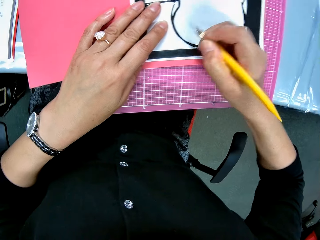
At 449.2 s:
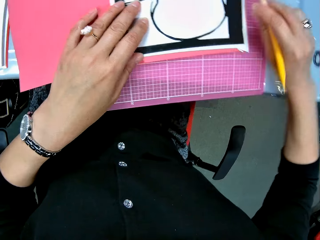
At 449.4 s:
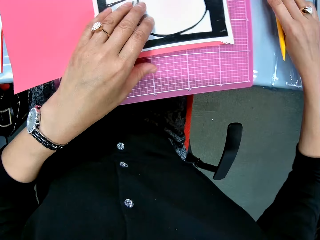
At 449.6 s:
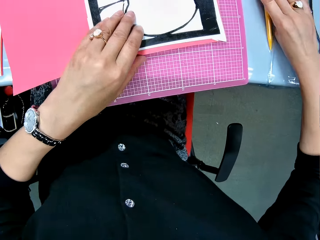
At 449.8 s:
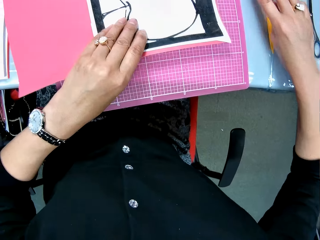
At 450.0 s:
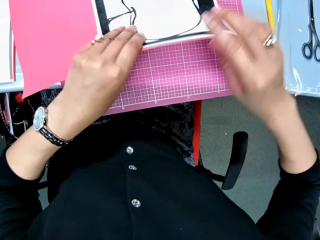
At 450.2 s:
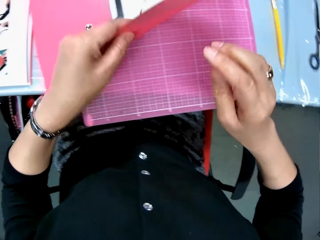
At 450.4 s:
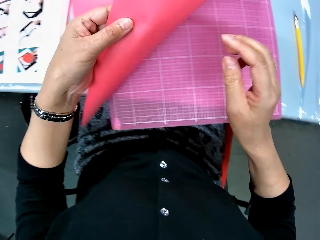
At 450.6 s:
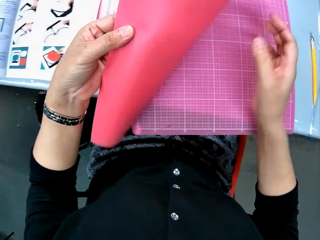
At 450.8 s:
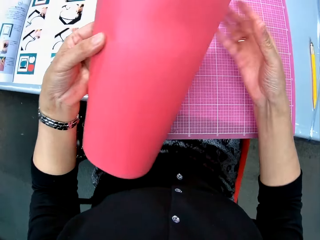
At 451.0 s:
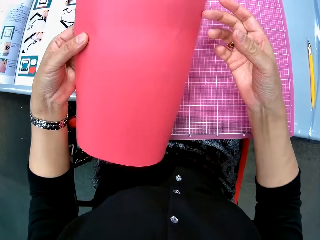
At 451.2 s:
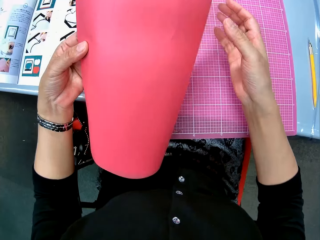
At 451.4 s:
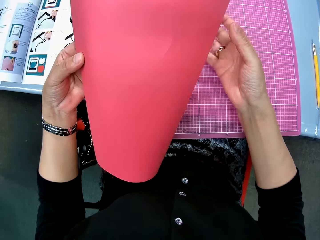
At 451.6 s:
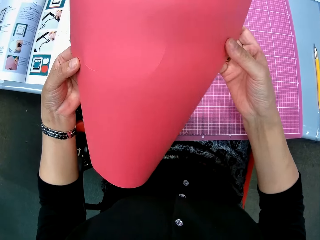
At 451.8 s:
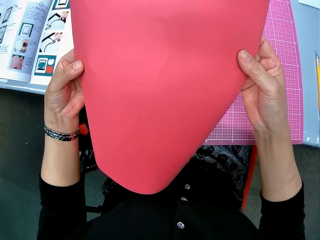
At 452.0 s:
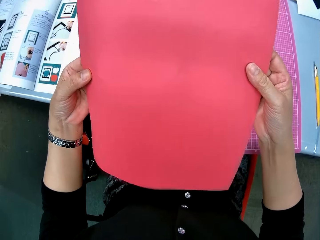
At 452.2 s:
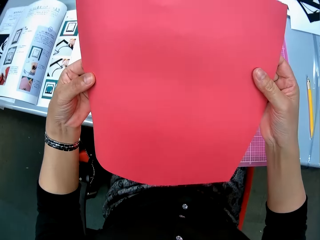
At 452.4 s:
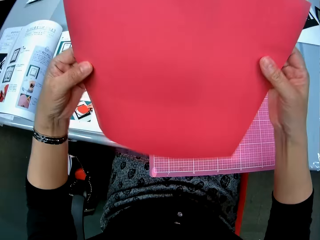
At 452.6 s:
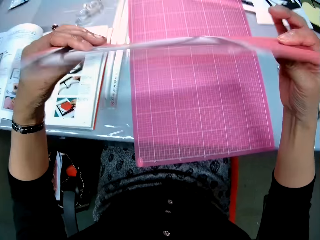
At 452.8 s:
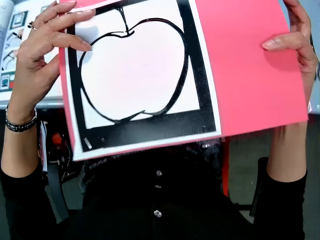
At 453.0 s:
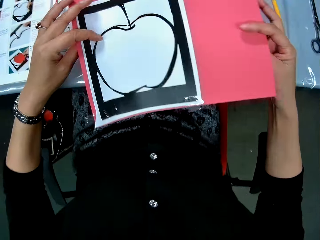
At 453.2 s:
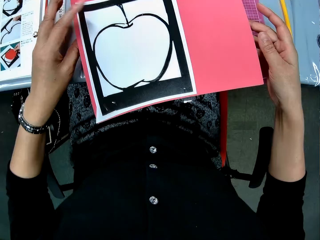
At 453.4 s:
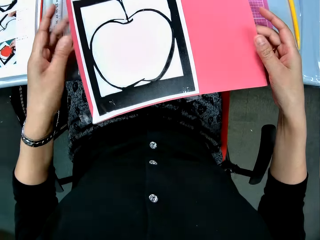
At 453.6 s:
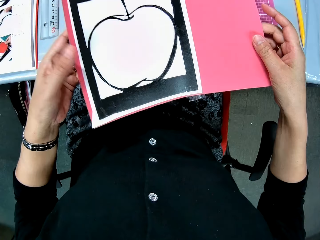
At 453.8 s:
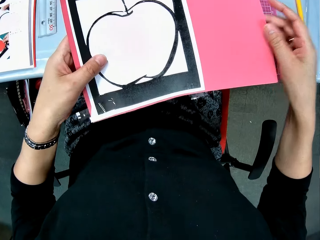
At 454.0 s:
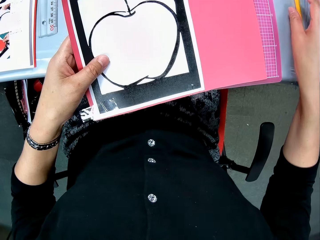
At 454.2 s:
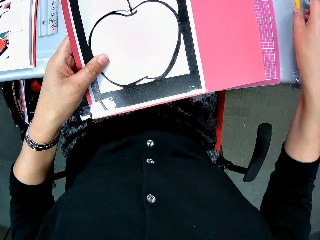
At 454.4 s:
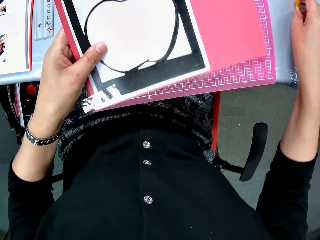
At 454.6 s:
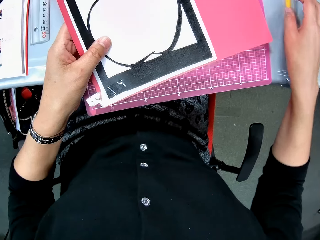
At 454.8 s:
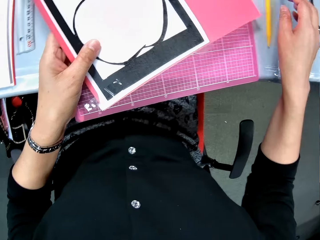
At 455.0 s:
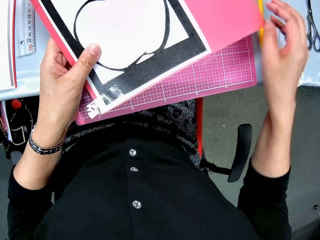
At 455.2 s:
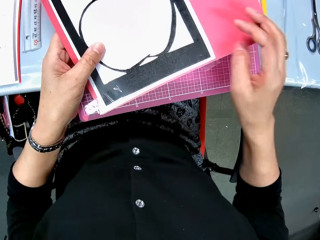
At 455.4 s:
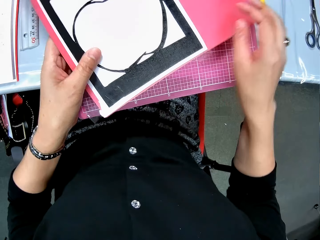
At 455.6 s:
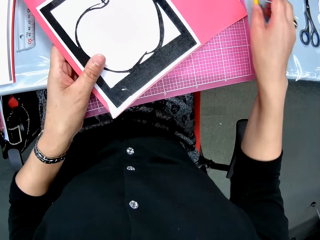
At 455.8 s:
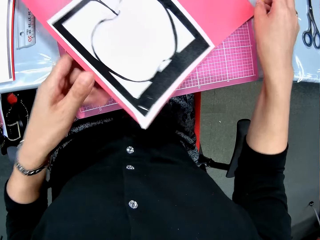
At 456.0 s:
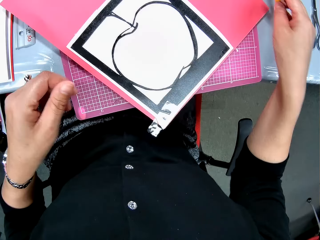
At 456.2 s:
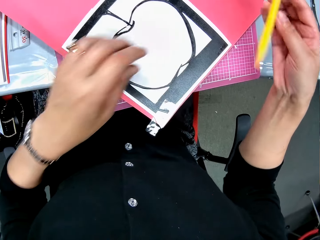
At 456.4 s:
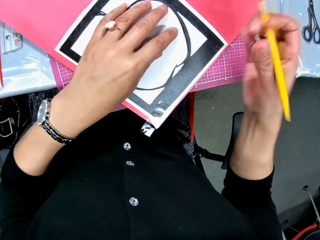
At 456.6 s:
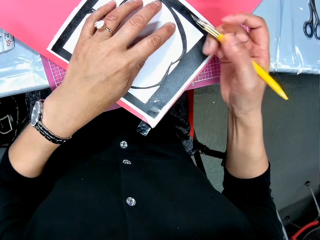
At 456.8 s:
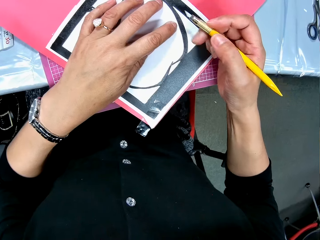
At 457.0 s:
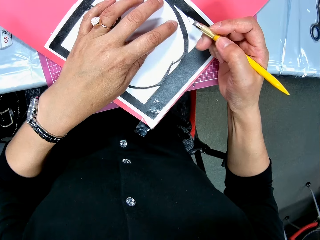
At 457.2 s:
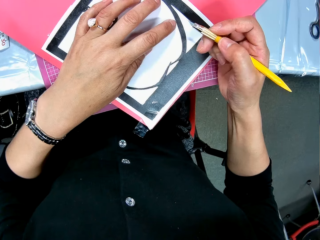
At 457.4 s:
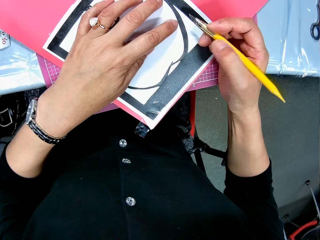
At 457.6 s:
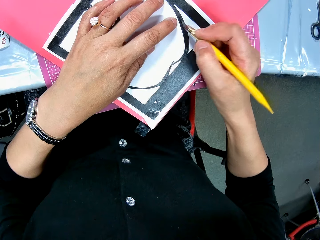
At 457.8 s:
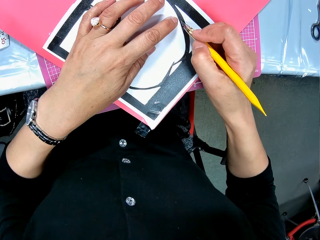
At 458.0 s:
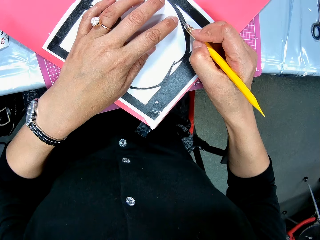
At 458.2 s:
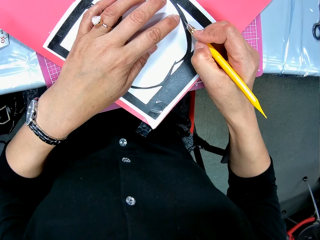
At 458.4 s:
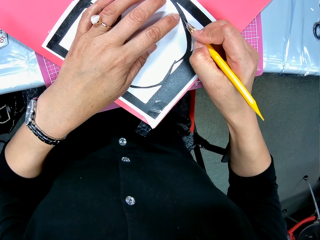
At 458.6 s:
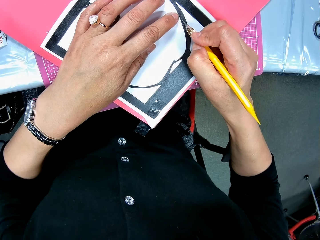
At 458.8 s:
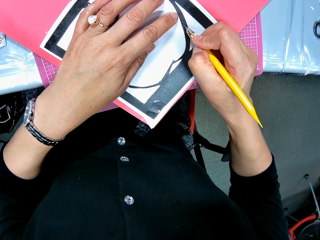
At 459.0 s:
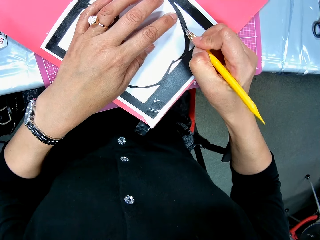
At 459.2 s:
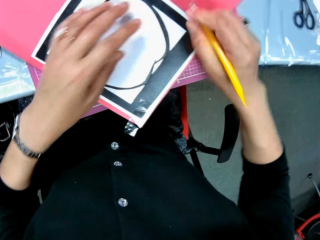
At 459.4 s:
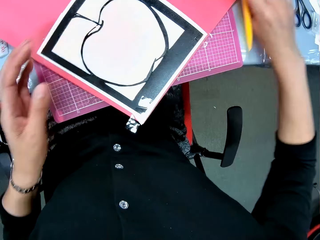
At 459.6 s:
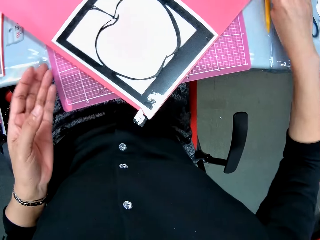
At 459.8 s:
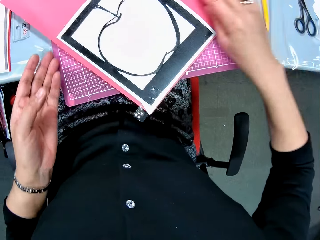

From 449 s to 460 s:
The camera wearer drops the craft knife on the table. She picks up the paper. She turns over the red cardboard. She stares at the paper. She places the red cardboard on the table. She turns the paper. She takes the craft knife from the table. She places her left hand on the paper craft. She continues to cut the paper craft with the craft knife. She drops the craft knife on the table.

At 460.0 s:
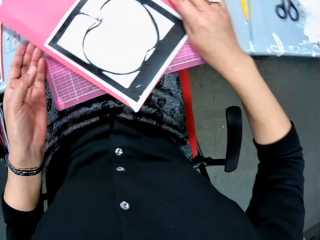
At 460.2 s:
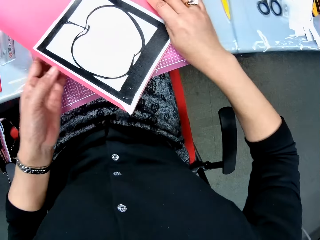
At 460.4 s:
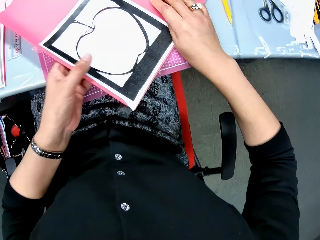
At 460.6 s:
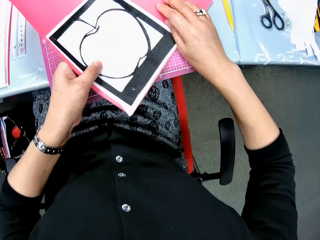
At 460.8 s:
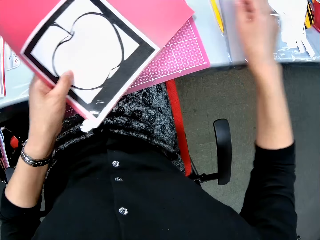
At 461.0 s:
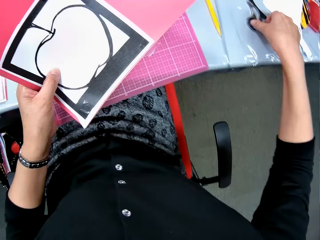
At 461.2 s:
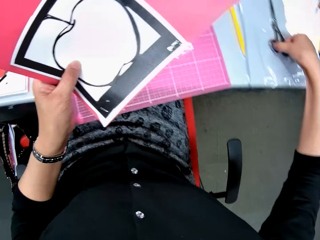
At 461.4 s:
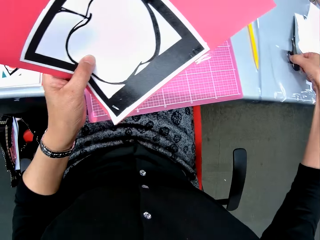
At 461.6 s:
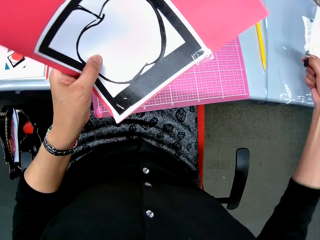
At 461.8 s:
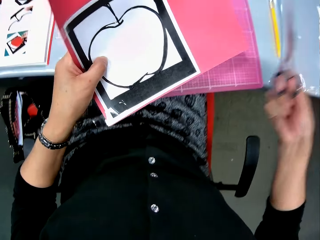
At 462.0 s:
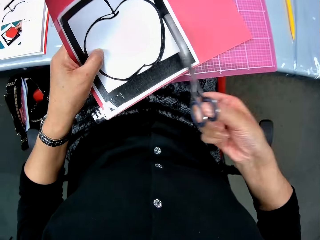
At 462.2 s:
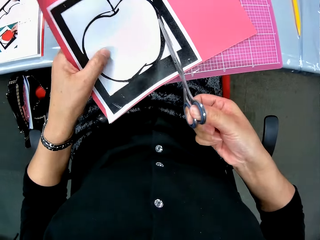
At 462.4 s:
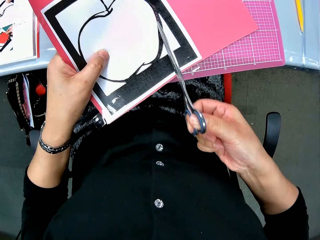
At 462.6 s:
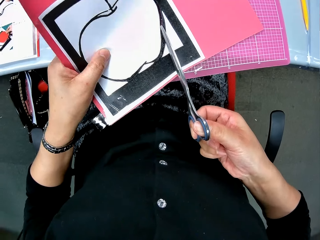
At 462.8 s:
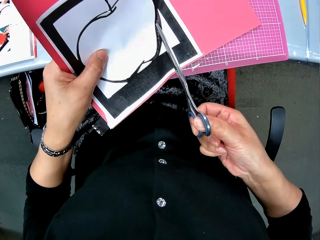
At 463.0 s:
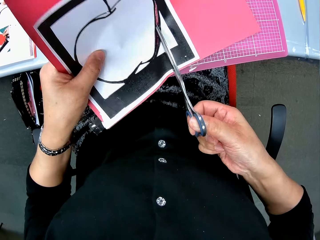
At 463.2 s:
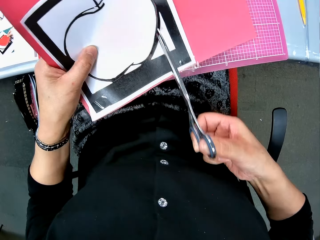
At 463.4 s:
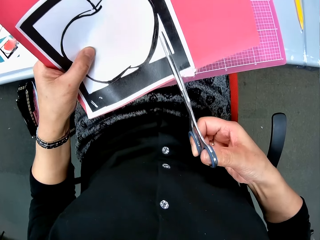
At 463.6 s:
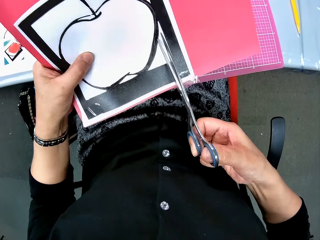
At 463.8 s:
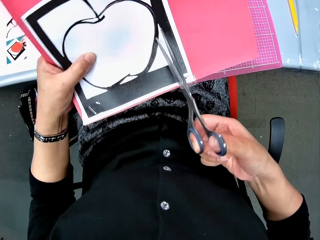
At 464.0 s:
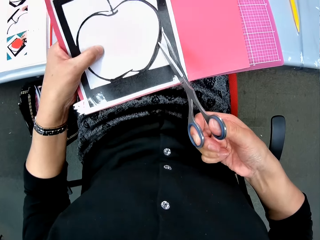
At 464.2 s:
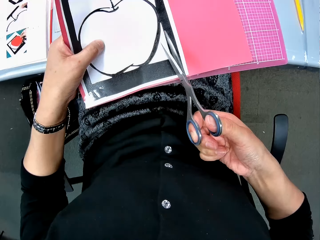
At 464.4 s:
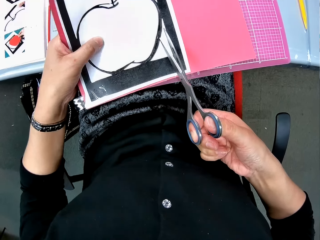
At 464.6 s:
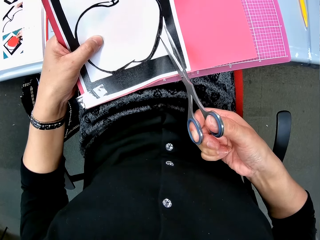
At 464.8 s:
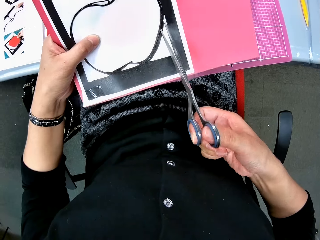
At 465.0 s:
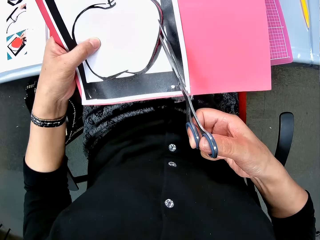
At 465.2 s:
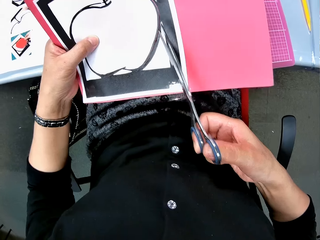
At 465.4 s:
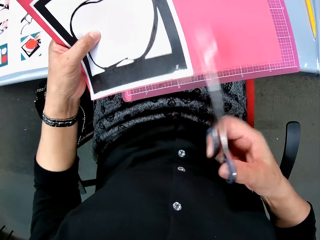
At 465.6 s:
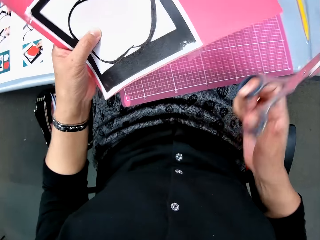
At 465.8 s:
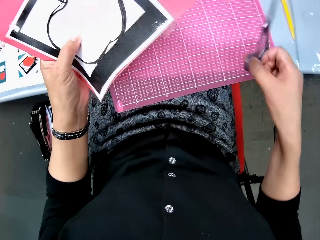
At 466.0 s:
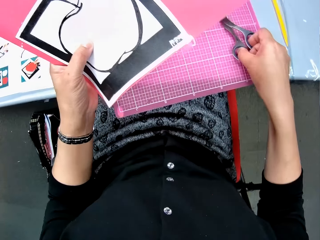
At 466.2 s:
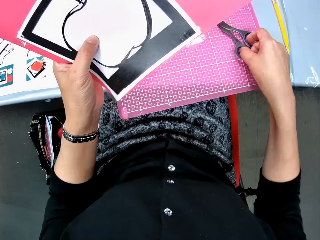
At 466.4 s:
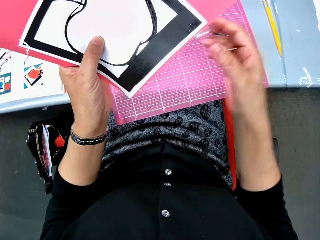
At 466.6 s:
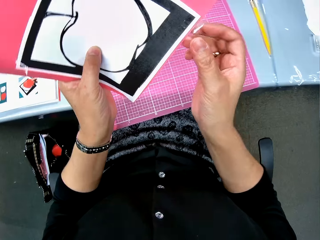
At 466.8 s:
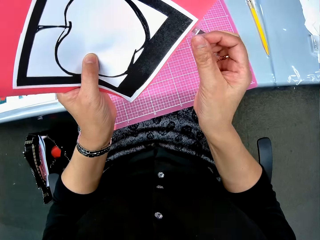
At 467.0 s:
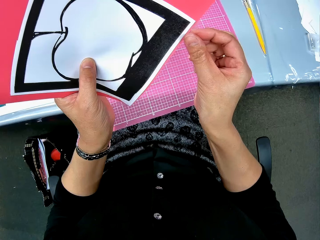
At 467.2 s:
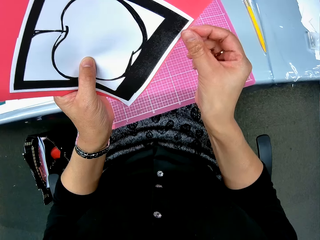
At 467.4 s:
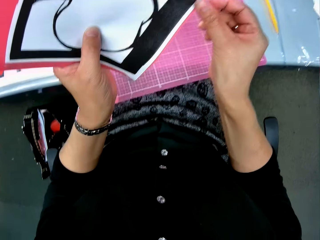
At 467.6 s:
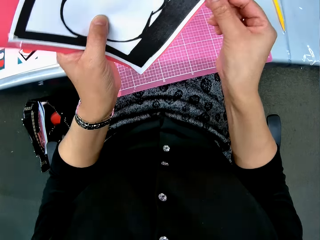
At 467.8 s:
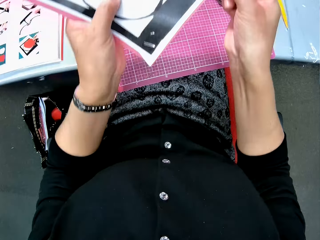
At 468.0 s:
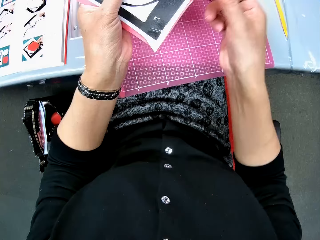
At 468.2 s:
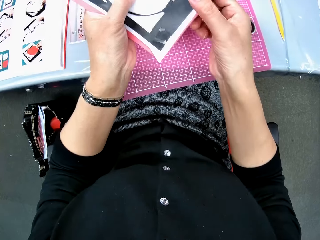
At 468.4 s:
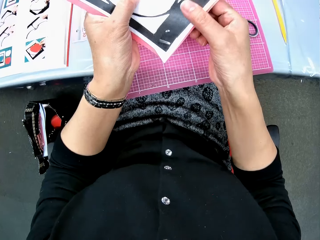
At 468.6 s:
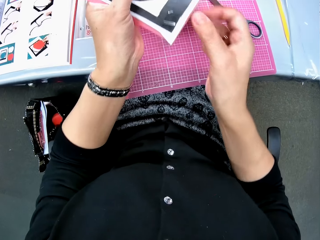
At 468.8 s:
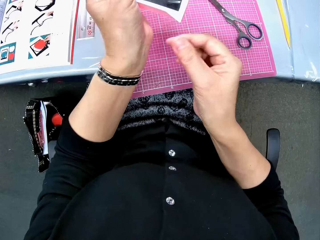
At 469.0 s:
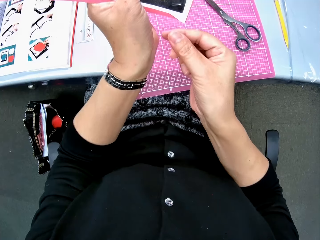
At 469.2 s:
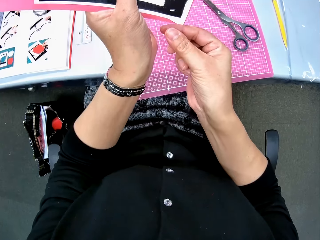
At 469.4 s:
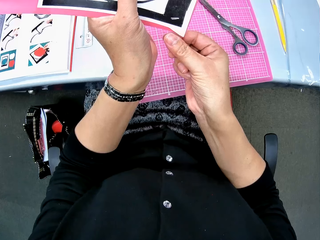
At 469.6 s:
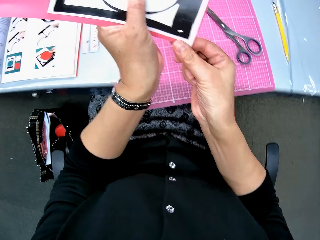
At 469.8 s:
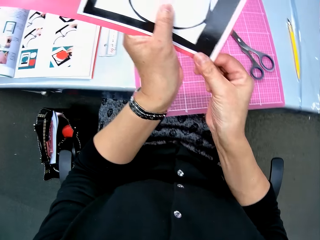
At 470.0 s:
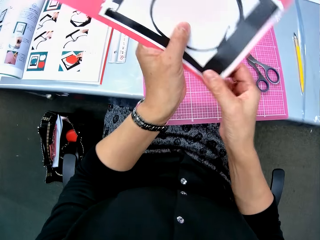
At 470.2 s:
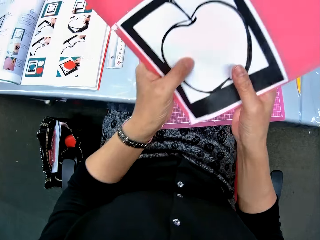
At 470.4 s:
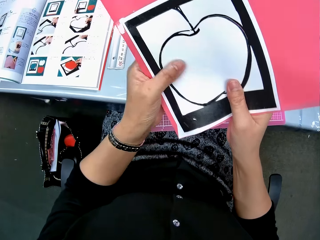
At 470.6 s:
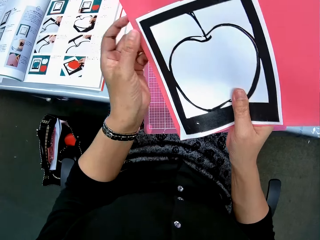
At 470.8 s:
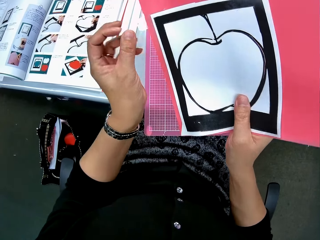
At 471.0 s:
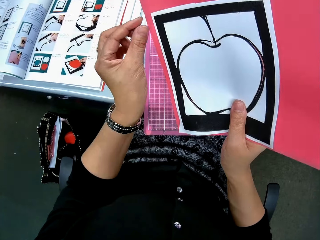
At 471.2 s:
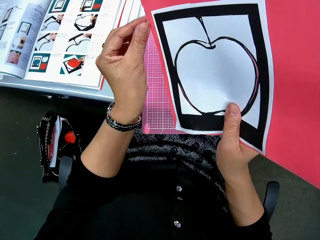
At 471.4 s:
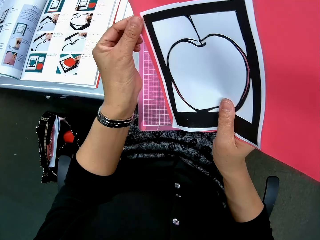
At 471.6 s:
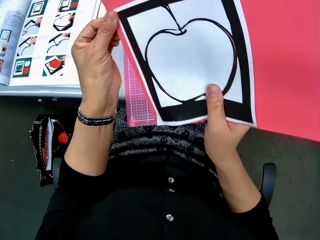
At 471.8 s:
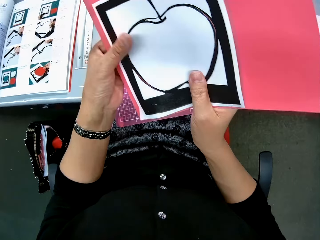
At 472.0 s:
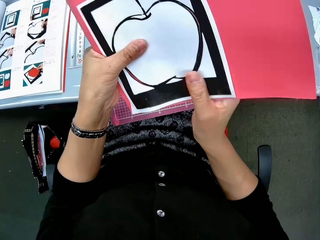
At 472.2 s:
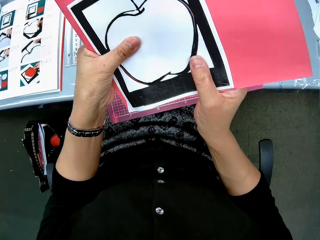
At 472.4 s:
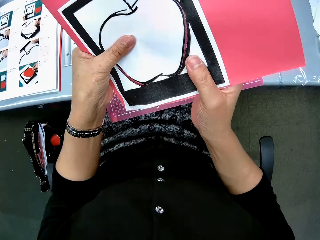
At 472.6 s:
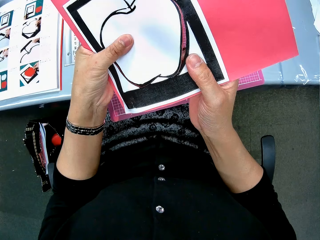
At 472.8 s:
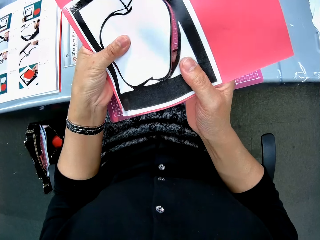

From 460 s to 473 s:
The camera wearer raises the paper craft from the table. They hold the paper in the hands. They take the scissors from the table. They move the scissors towards the paper craft. They cut the drawing with the scissors. They drop the scissors on the cutting mat. They touch the Sellotape on the lower right of the paper craft. They return the Sellotape on the drawing. They touch the Sellotape on the lower left of the paper craft. They examine the paper craft. They touch the Sellotape on the upper left of the paper craft.
